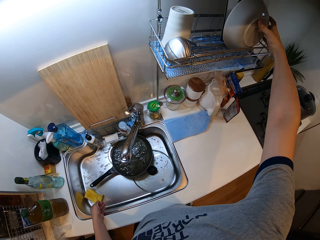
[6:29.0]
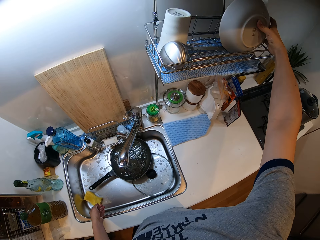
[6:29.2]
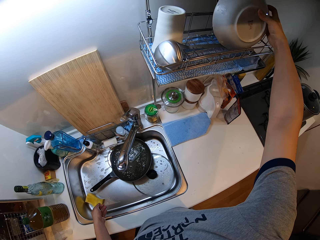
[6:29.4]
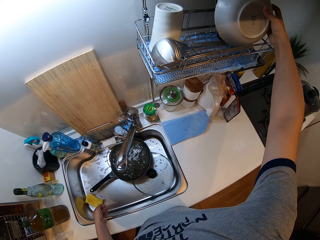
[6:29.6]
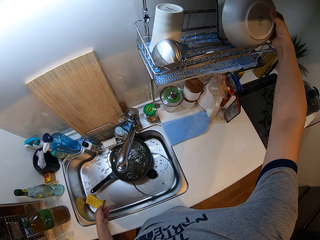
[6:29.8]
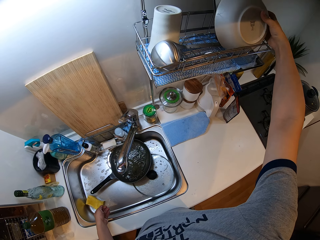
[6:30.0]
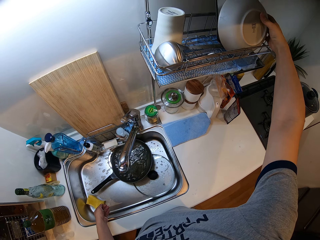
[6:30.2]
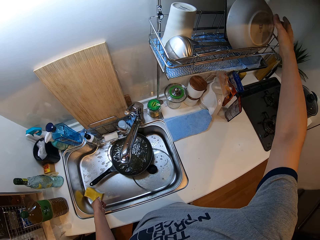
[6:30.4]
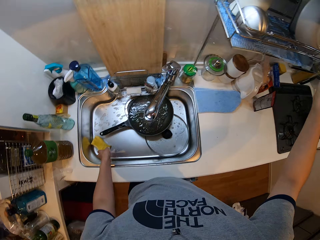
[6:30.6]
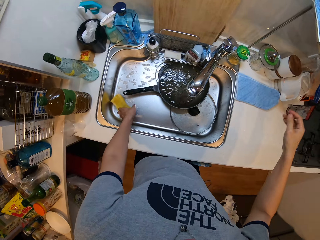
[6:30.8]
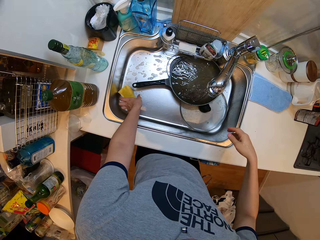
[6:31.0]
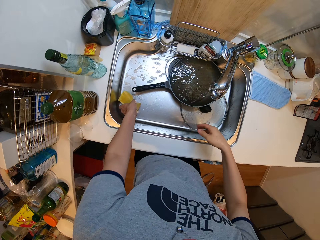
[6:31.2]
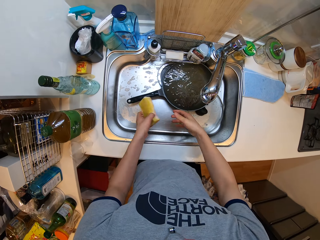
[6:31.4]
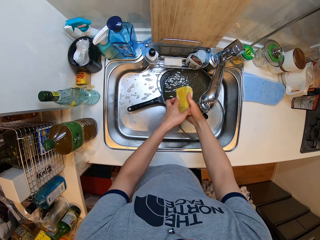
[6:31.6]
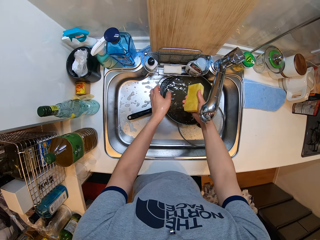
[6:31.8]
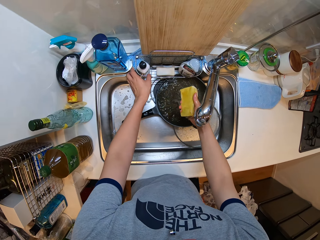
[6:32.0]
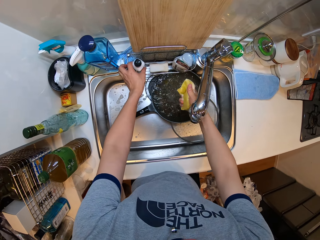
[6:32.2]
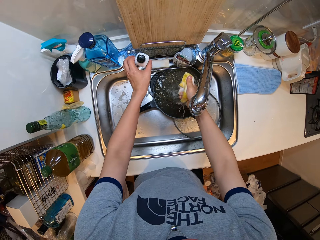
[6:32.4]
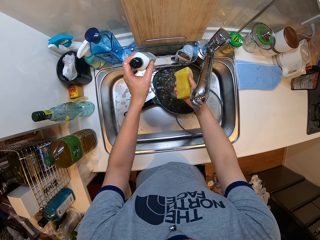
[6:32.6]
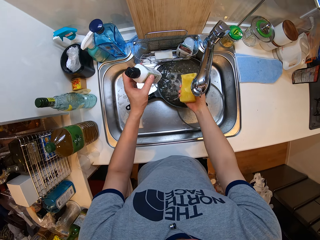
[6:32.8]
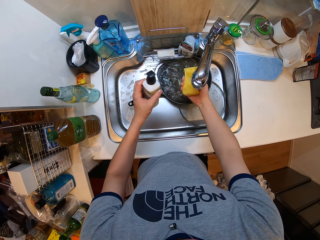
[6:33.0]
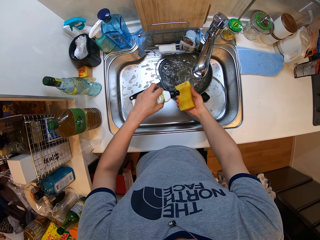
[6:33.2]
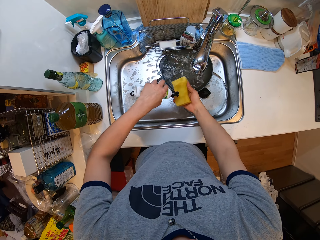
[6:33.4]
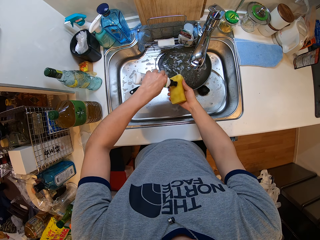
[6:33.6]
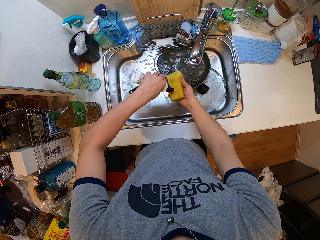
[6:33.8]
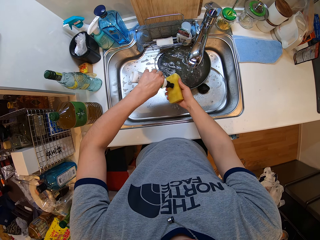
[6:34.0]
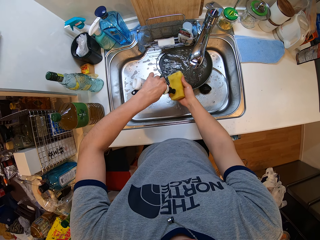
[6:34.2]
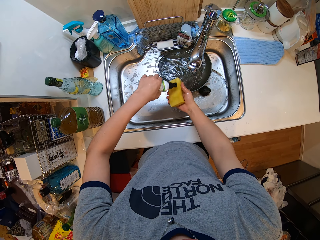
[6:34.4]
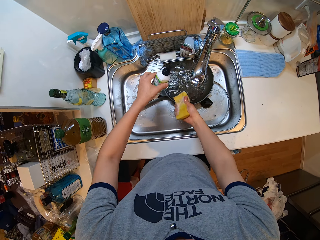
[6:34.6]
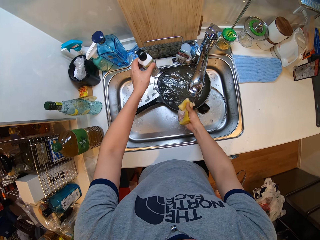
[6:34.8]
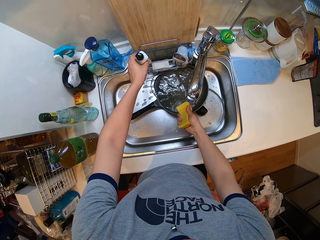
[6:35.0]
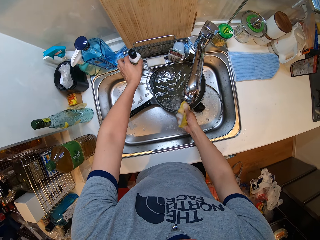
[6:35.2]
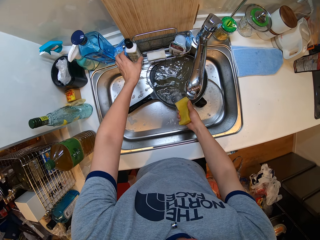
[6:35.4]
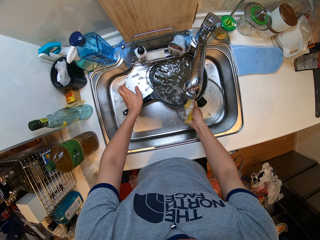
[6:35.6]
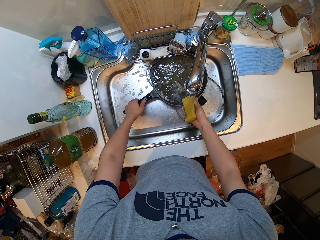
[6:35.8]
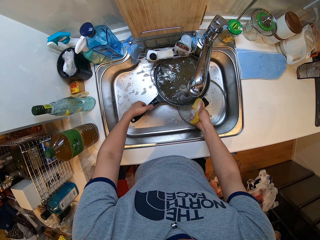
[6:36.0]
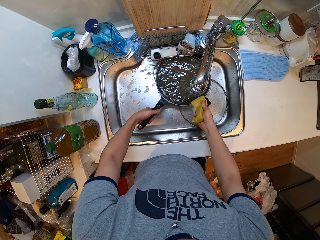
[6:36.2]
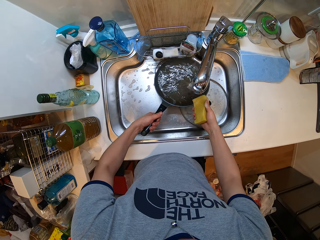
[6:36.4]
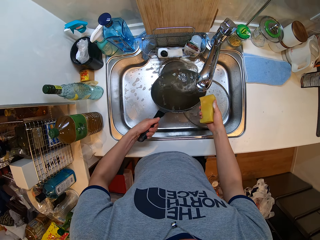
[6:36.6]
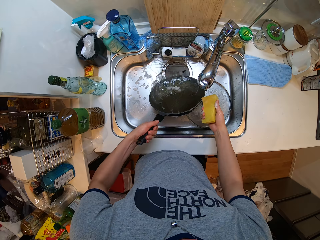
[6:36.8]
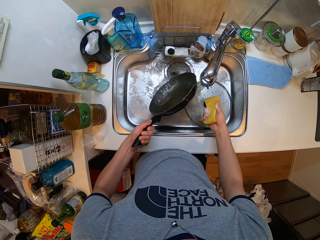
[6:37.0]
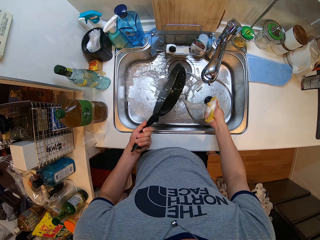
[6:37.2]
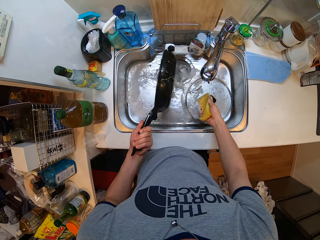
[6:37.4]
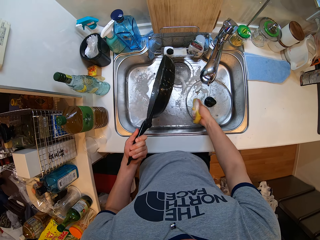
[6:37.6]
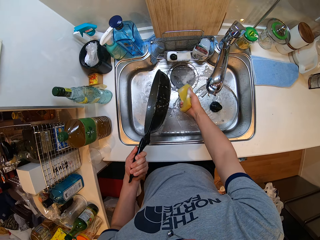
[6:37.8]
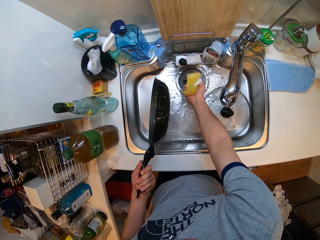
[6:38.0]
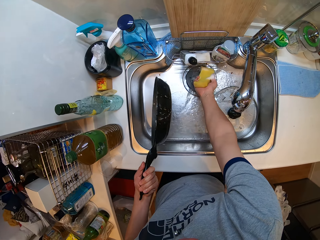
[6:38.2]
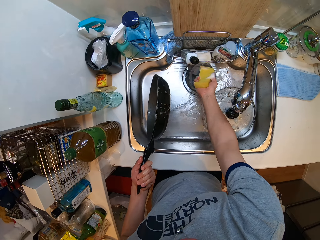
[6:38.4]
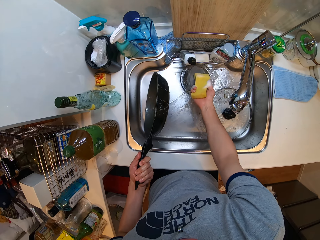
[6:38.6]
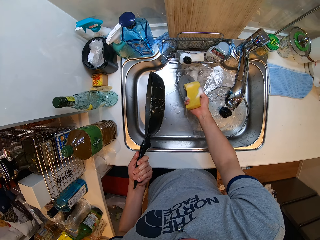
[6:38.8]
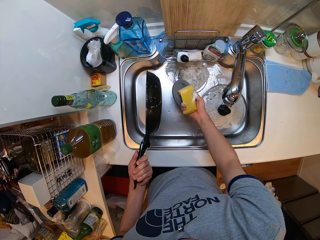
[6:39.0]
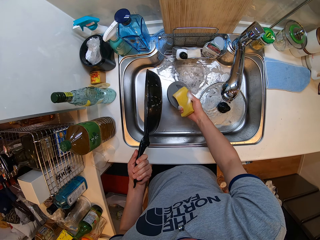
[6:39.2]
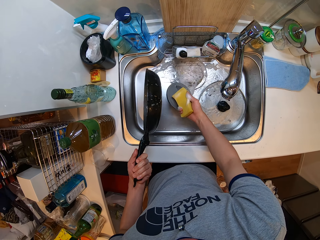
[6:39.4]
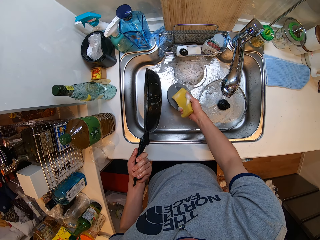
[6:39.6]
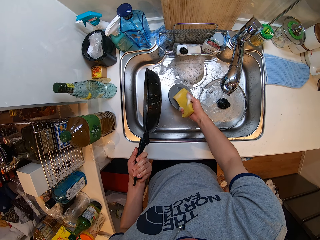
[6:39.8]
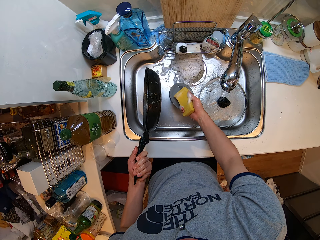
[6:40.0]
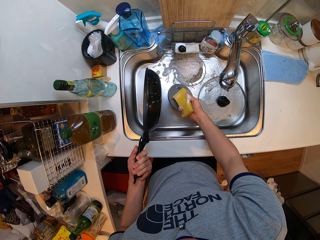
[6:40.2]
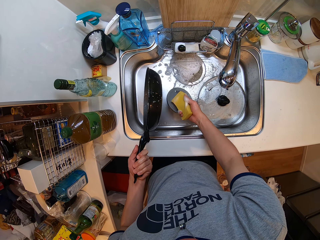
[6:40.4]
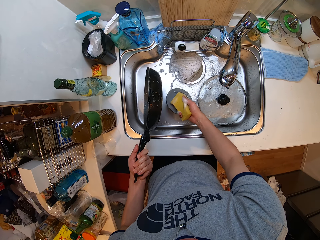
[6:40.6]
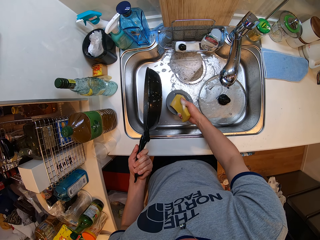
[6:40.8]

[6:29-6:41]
The camera wearer picks up a sponge. They rinse the sponge with water. They pick up utensil soap. They apply soap on the sponge. They put the soap bottle on a sink storage holder. They pick up a pan. They pour water off the pan in the sink. They pull a sink drainer off the sink.

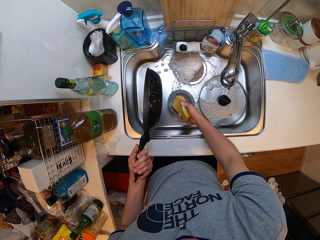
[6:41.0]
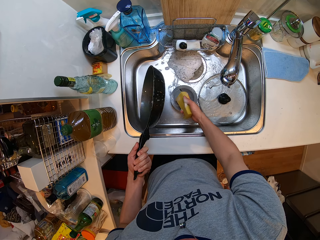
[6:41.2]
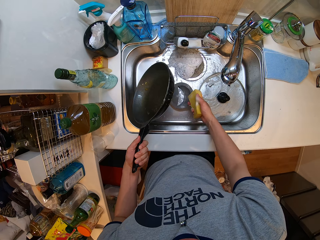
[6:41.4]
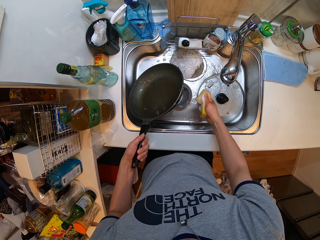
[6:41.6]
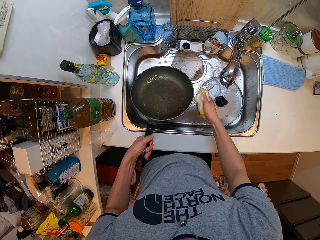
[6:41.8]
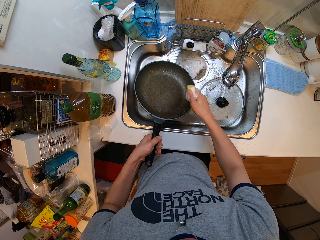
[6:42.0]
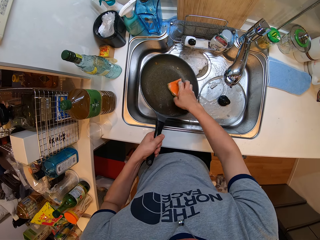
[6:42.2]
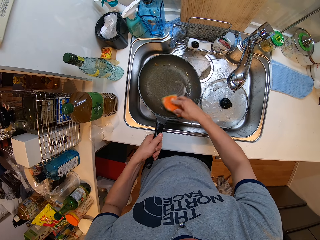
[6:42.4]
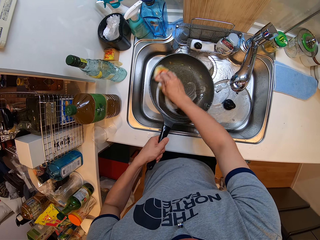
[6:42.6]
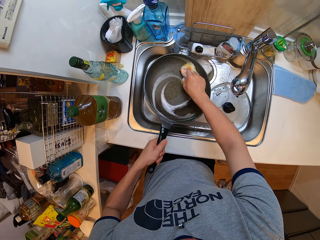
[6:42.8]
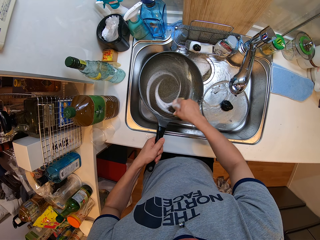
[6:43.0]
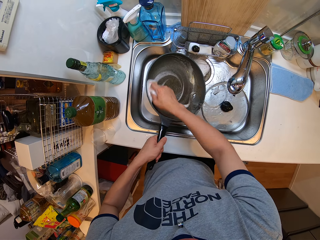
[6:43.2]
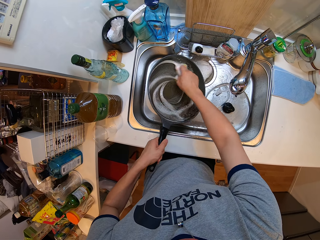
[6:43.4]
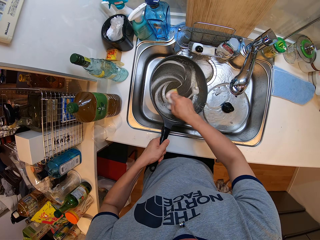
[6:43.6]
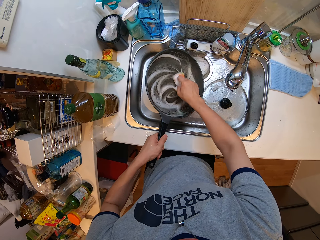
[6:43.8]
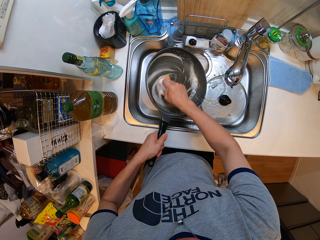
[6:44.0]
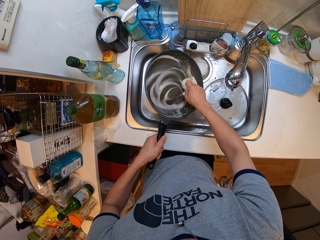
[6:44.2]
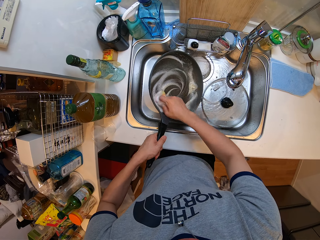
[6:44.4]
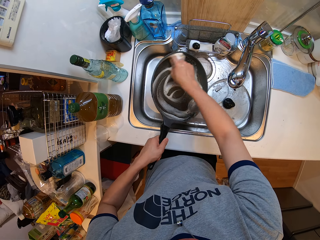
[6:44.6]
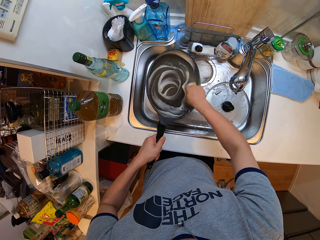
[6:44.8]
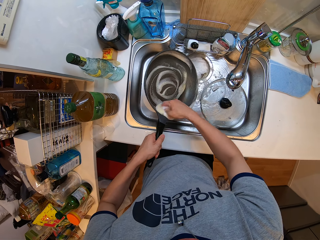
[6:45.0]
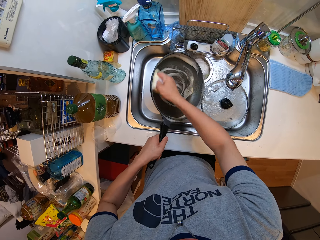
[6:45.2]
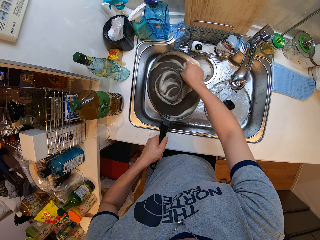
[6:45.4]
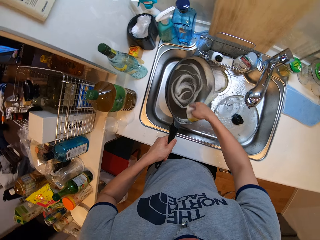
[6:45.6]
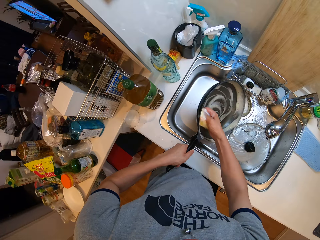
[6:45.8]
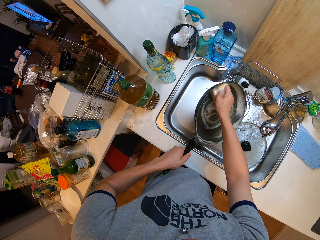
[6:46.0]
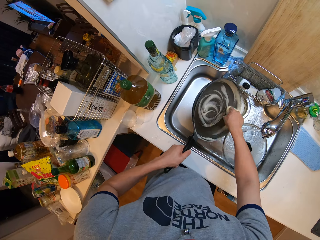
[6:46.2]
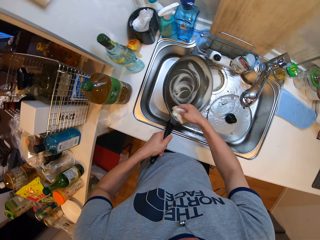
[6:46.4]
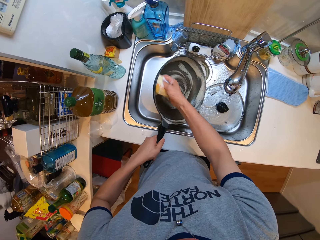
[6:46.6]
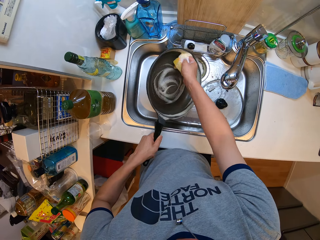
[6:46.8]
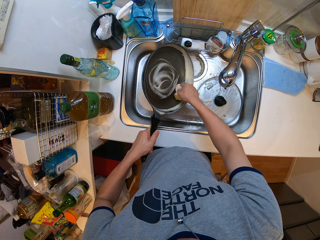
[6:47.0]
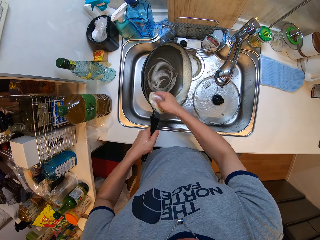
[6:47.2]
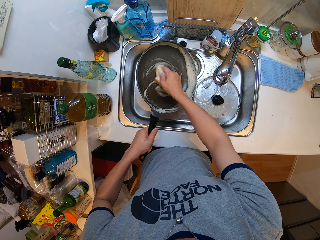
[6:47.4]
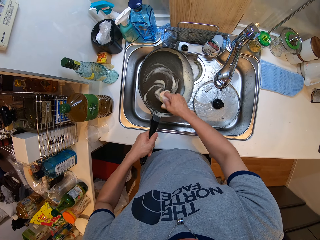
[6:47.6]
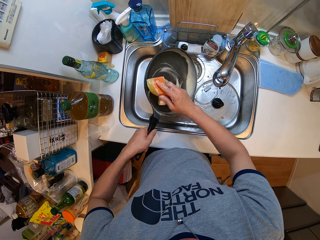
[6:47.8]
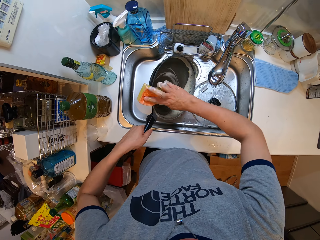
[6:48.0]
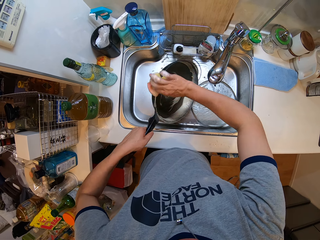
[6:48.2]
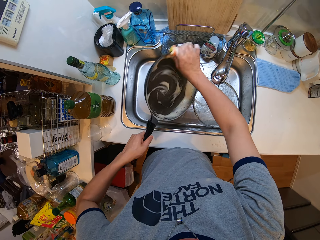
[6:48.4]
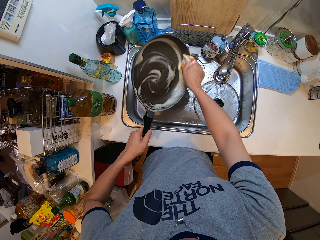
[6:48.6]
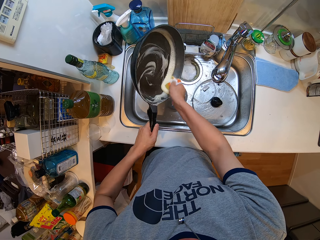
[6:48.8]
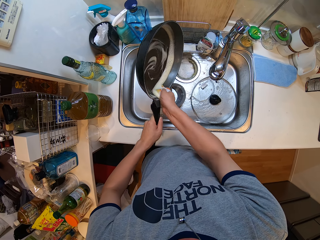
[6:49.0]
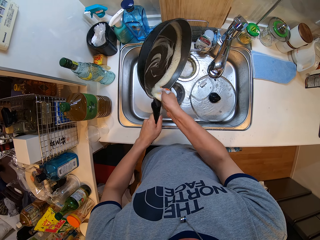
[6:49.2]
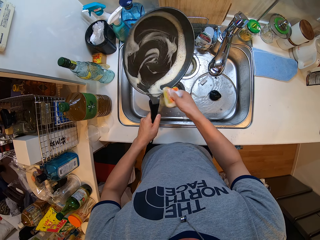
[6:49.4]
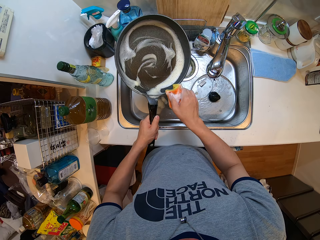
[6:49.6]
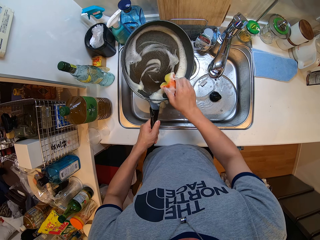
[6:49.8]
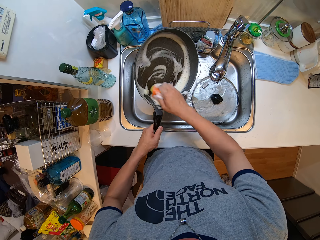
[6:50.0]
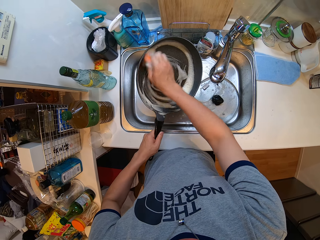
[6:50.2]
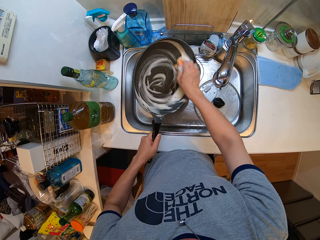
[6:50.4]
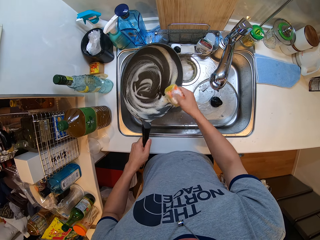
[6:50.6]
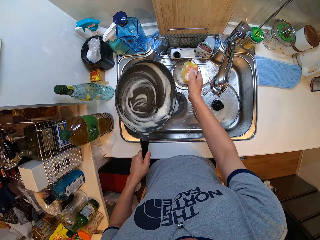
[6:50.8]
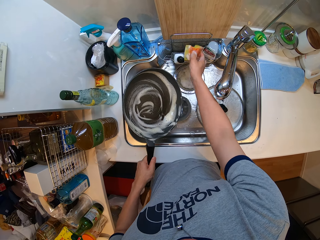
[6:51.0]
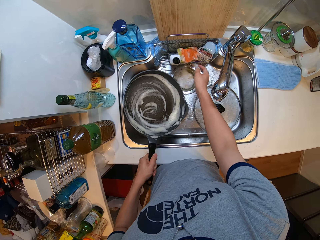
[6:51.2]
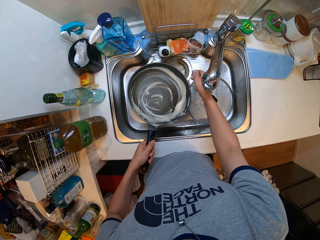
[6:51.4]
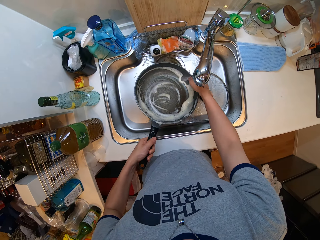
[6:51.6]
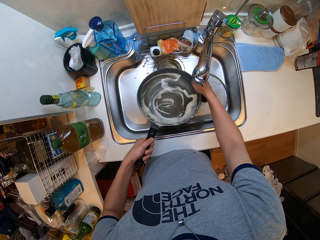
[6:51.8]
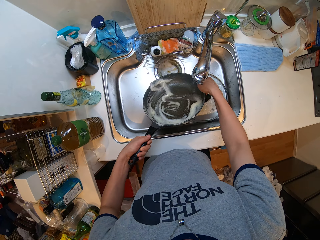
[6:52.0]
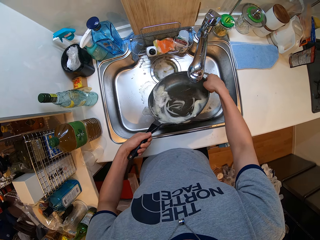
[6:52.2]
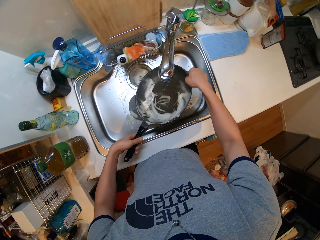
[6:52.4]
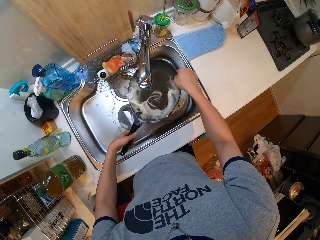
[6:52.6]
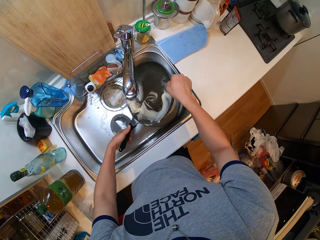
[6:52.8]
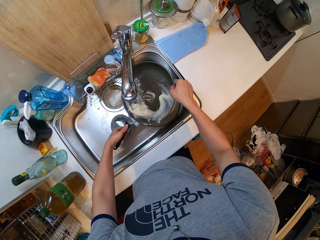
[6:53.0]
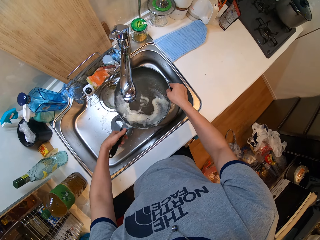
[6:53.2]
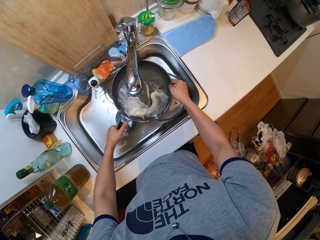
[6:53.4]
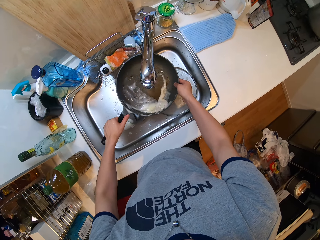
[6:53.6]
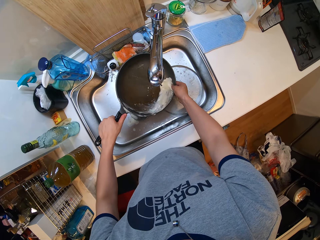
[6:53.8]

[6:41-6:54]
The camera wearer washes the frying pan with a sponge in the sink. They put the sponge on a sink storage holder. They rinse the pan with water.
